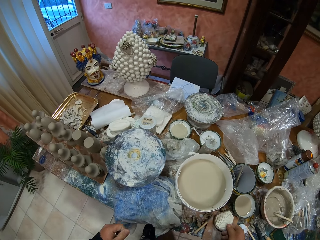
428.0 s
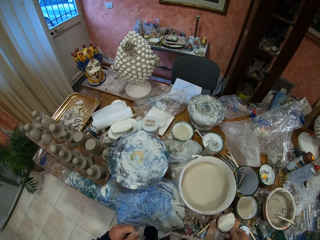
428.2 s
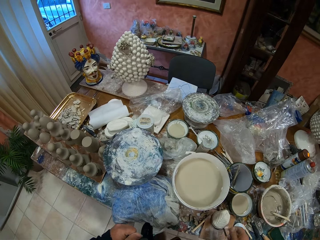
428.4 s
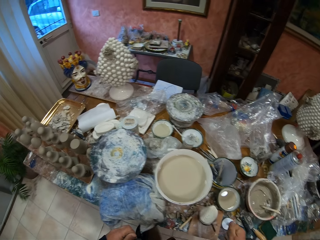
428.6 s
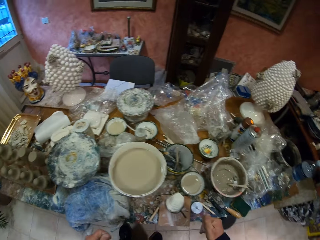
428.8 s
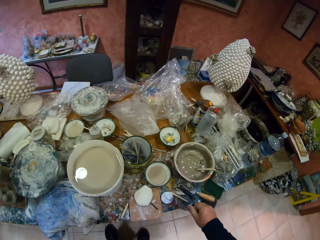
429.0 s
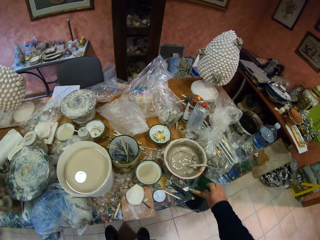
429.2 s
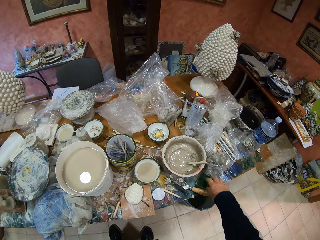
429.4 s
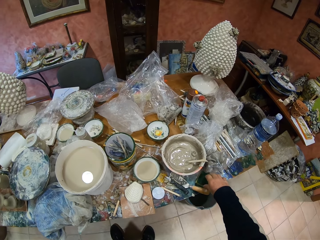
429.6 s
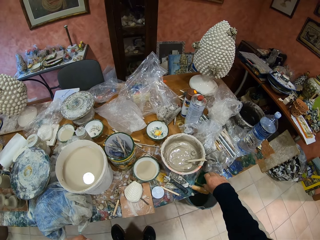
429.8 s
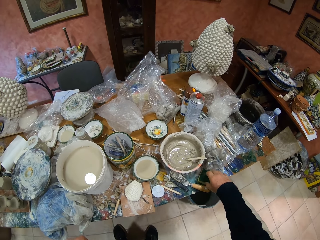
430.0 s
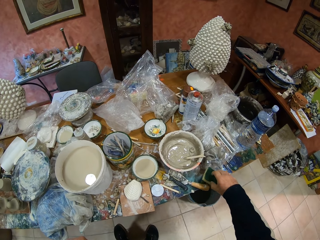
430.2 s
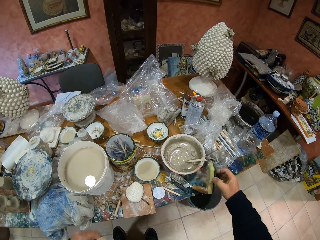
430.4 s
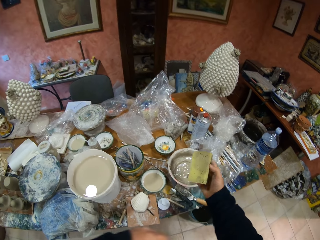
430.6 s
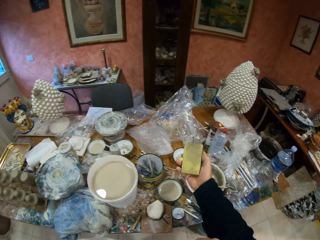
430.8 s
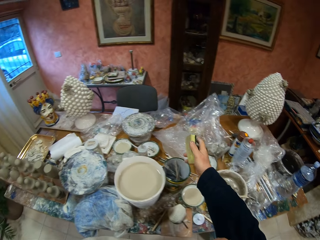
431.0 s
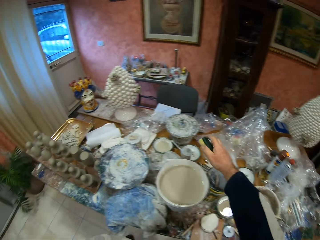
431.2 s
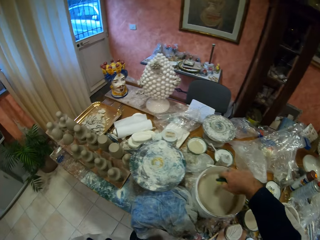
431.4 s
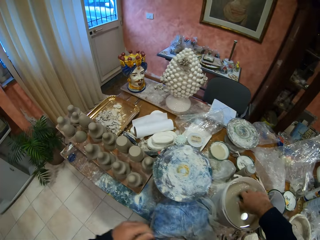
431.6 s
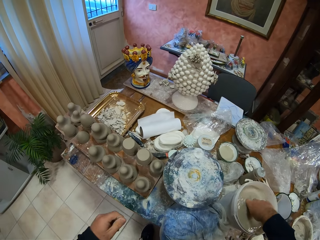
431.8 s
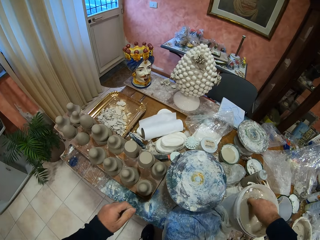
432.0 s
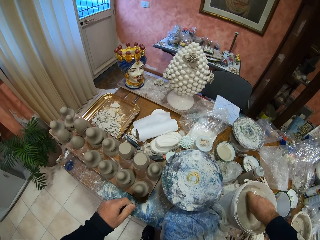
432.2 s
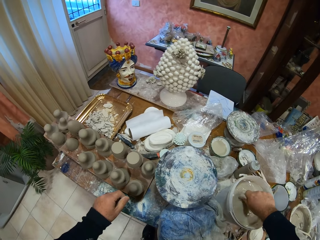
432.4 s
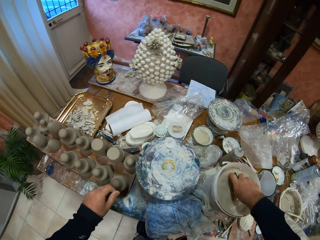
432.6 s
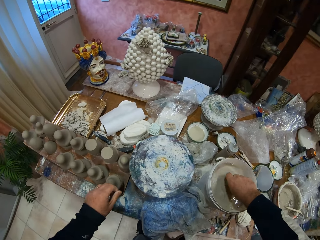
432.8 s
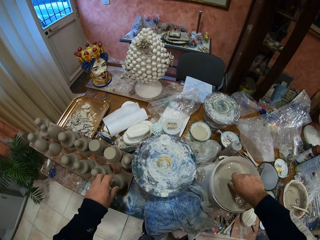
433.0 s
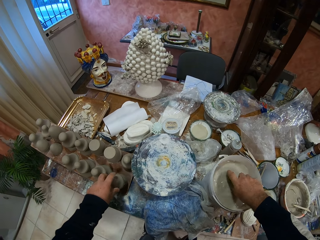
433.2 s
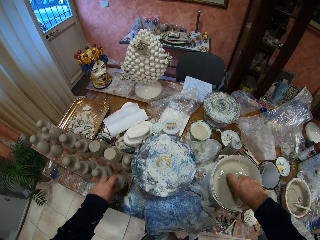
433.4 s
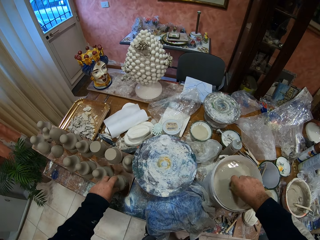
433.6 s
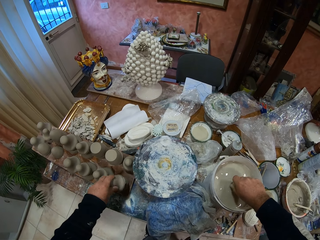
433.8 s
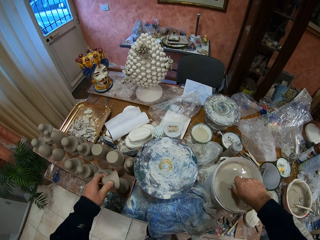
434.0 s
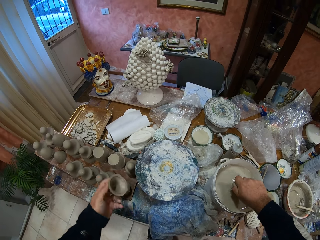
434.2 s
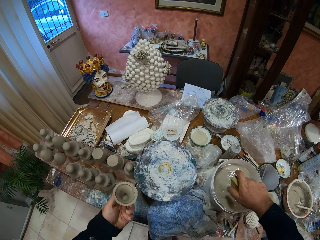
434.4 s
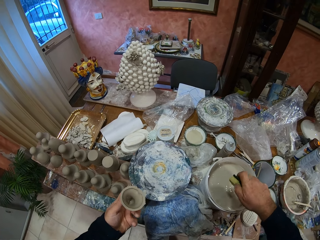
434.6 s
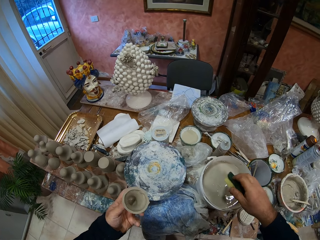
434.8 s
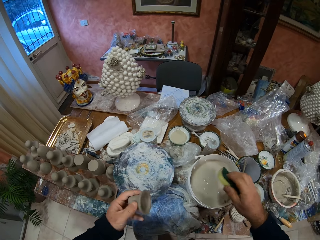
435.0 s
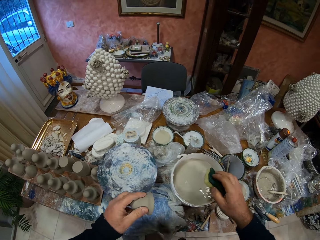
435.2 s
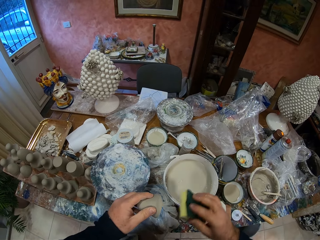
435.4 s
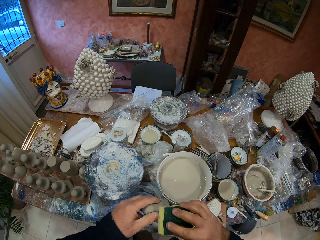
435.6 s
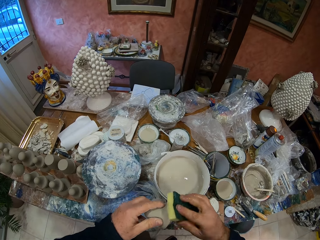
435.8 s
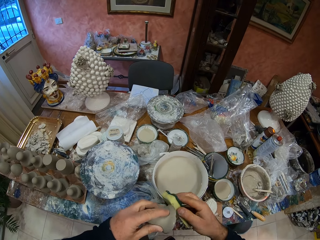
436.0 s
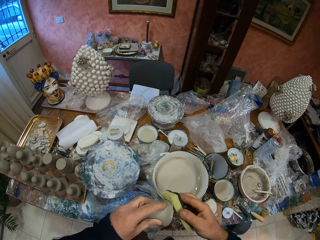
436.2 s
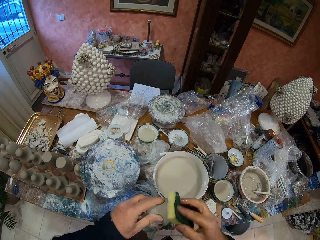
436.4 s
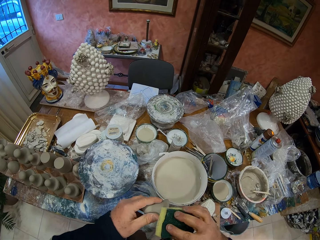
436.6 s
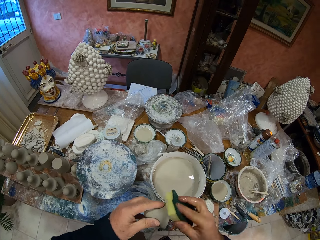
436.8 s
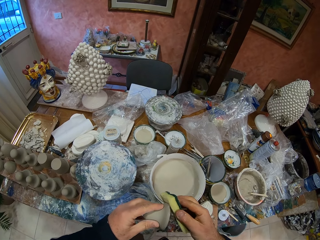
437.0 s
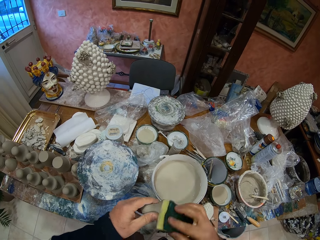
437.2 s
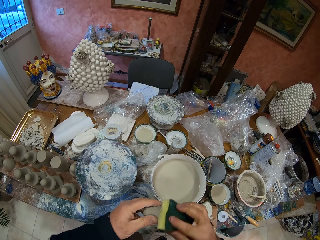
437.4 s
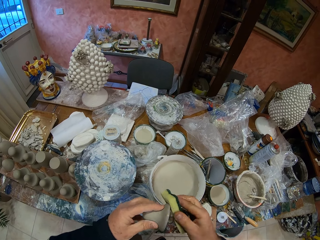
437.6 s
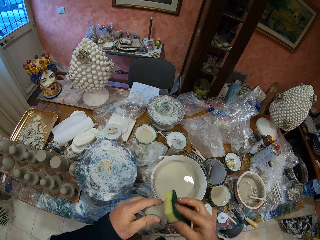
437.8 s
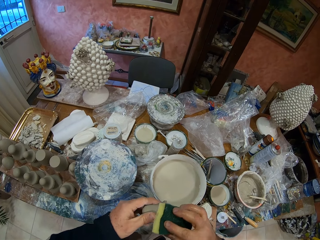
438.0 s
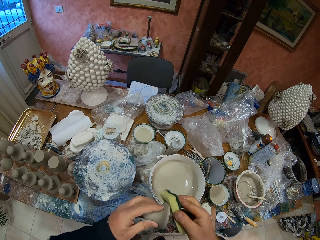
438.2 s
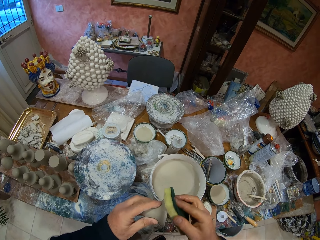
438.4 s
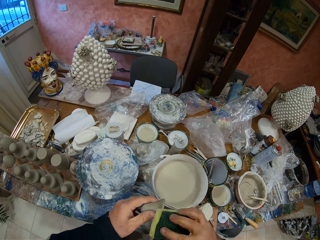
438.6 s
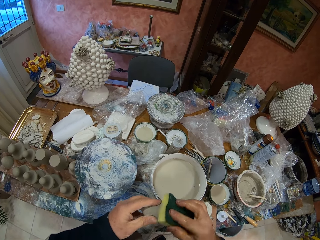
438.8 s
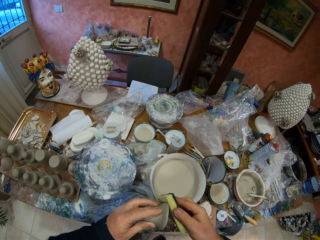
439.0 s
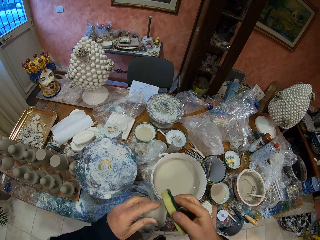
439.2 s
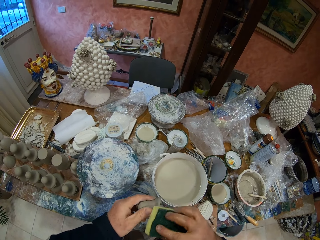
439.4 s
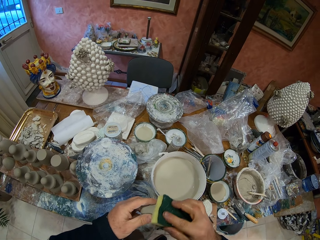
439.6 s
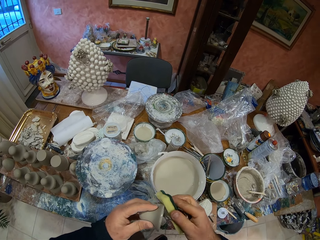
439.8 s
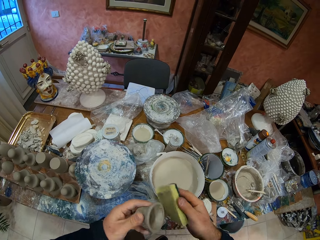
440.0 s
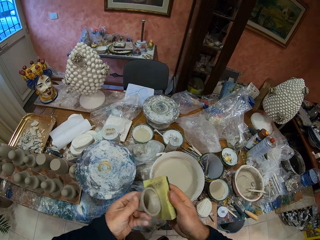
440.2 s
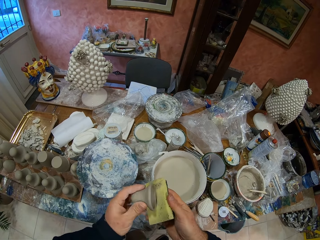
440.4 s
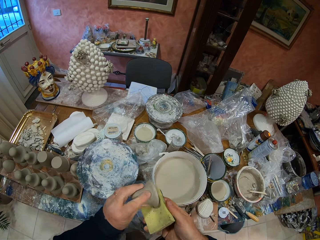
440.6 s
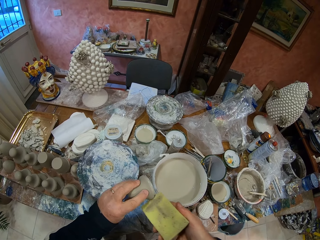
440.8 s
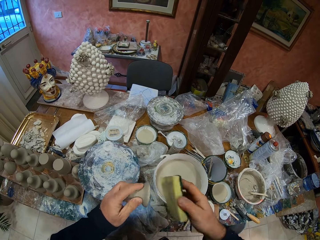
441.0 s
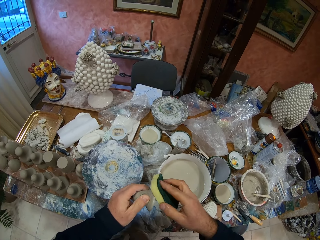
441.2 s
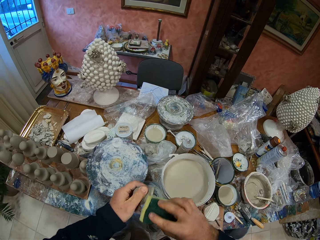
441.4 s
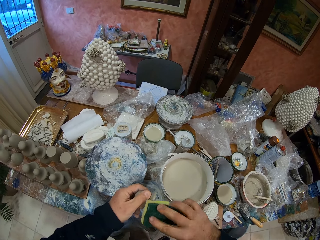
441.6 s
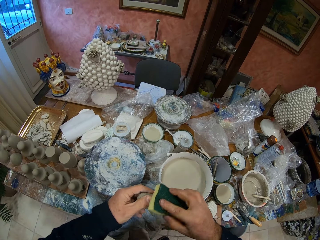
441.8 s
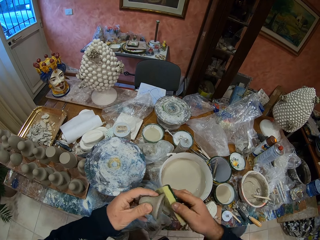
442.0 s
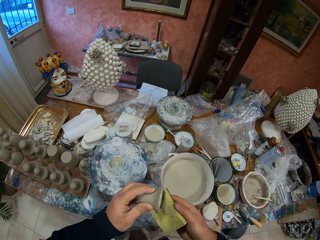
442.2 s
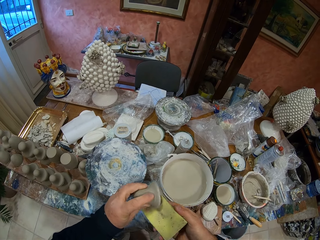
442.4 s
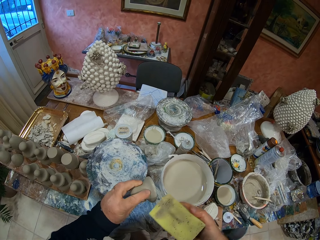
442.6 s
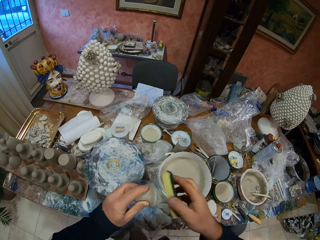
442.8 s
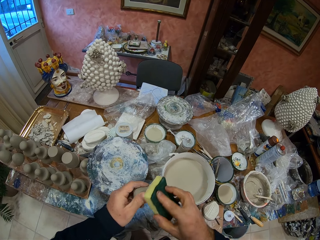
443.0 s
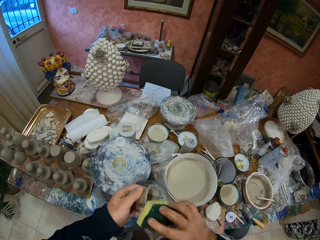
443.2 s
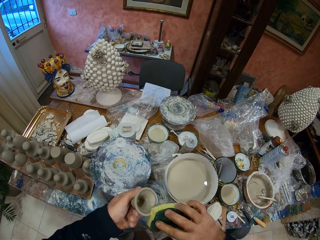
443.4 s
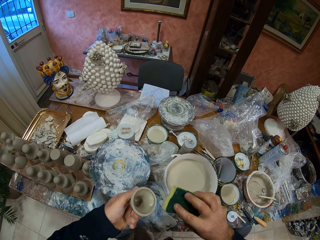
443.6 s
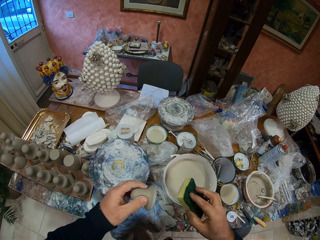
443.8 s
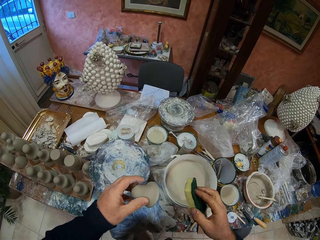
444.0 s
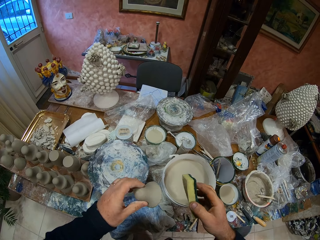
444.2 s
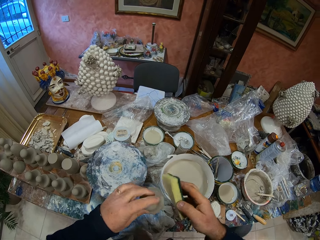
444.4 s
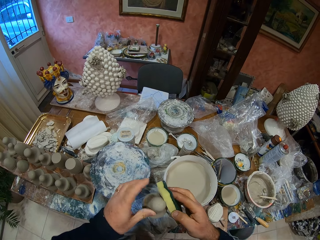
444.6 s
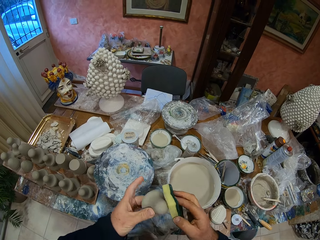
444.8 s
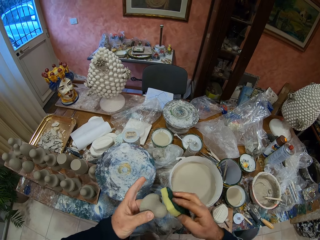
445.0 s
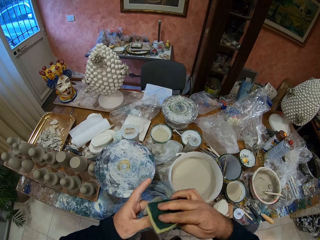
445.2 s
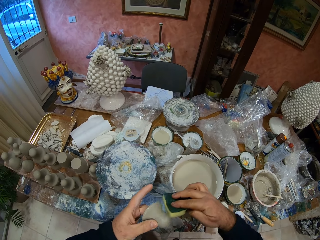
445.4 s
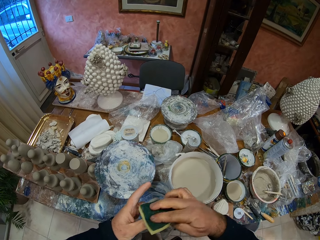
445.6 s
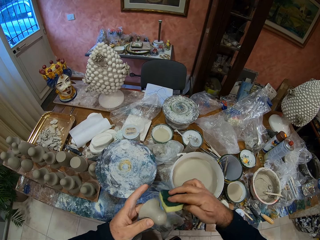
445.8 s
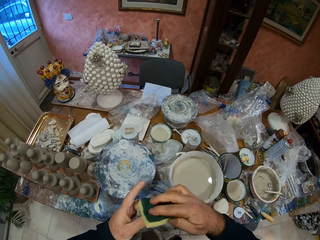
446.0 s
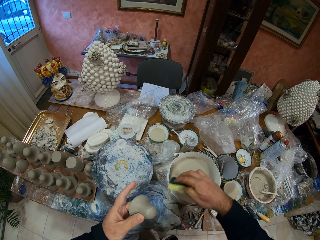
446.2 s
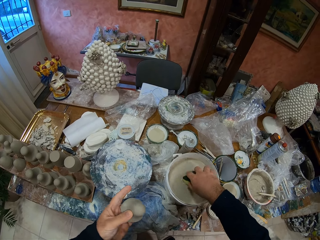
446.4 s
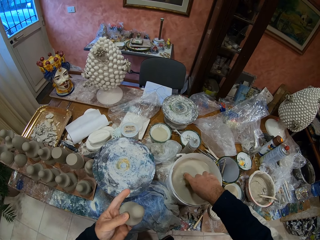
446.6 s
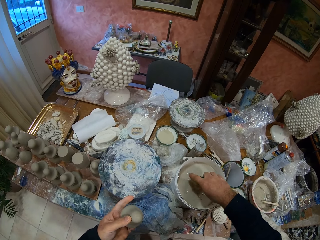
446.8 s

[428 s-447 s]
The camera wearer places the pottery clay mold or vessel on the table. They pick a sponge from the table. They dip the sponge on the molding liquid. They pick the vessel. They press the sponge. They wipe the pottery clay mold with the sponge.
